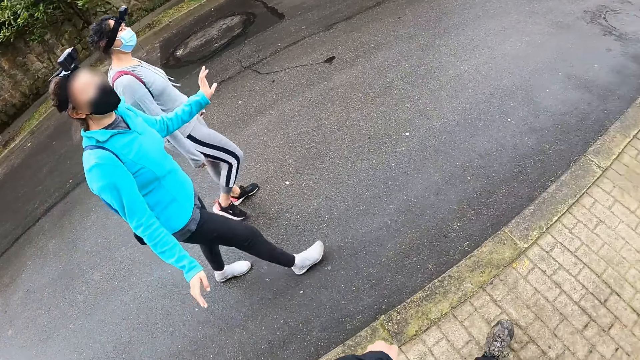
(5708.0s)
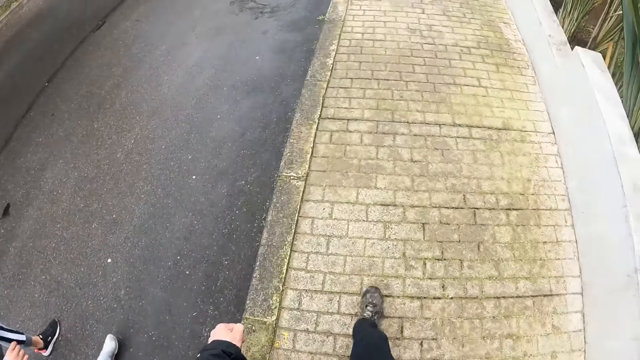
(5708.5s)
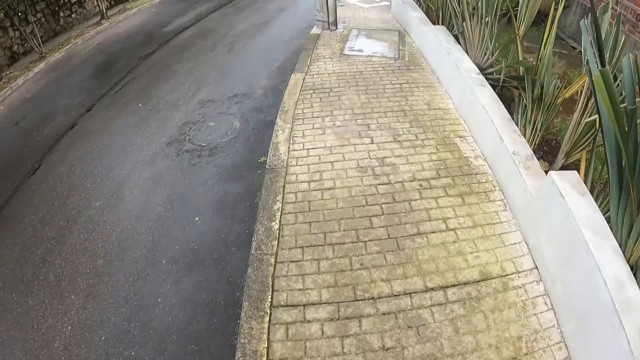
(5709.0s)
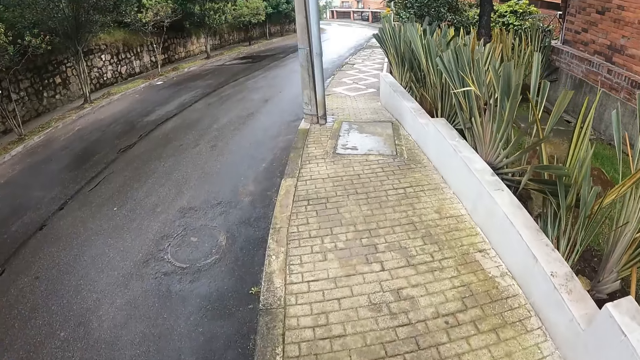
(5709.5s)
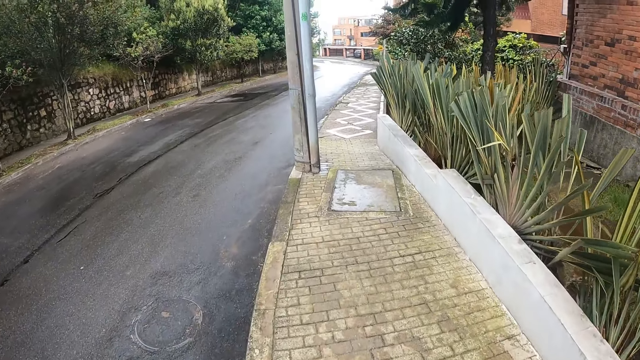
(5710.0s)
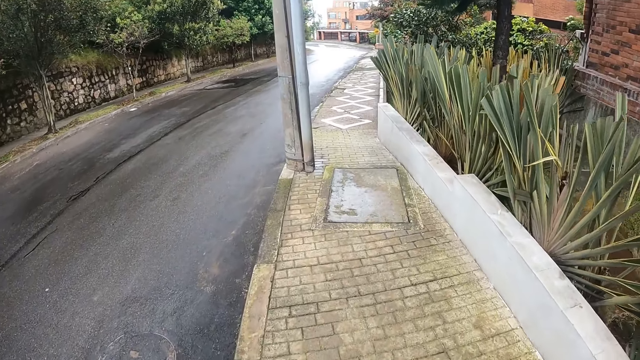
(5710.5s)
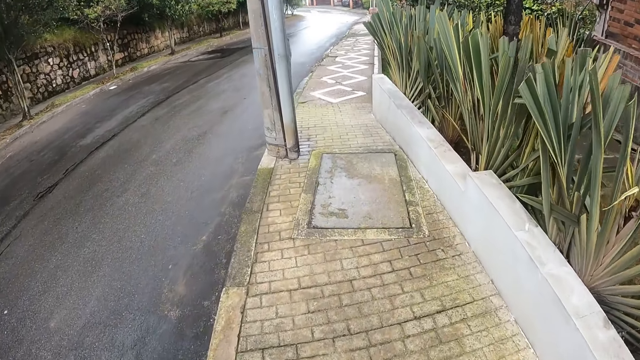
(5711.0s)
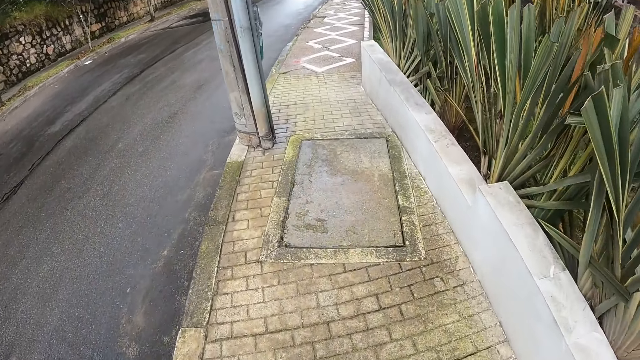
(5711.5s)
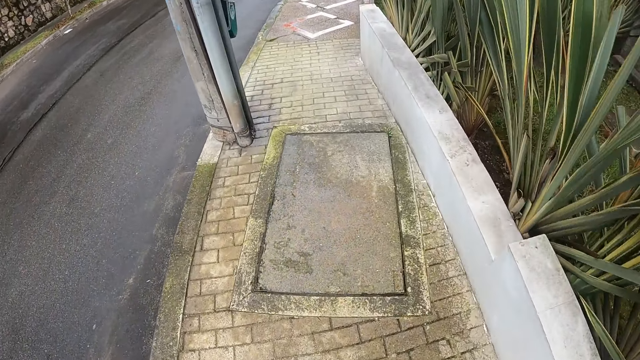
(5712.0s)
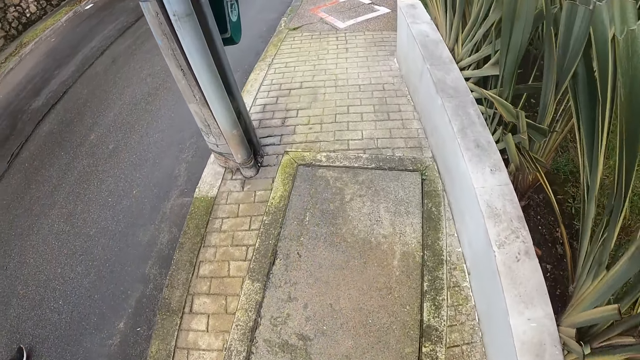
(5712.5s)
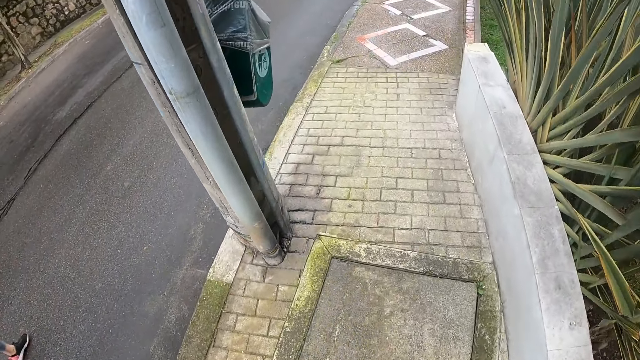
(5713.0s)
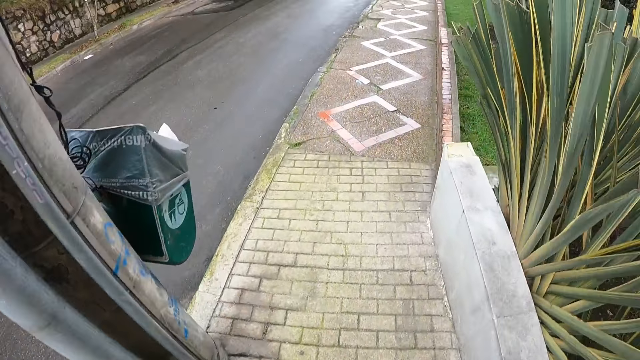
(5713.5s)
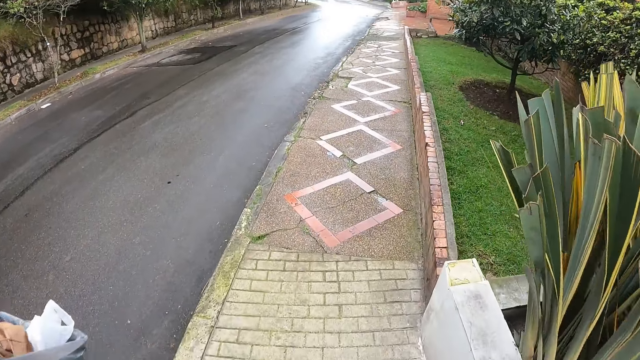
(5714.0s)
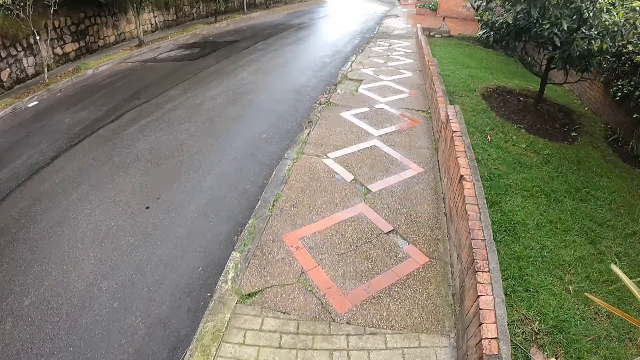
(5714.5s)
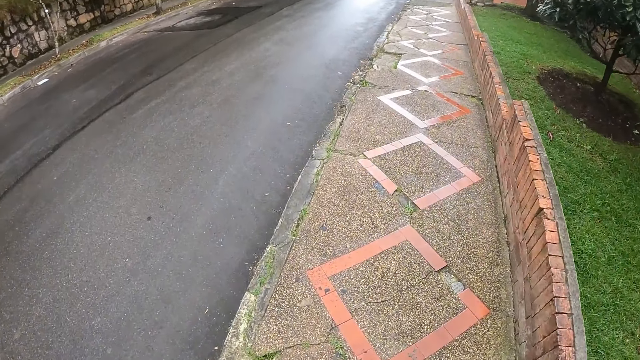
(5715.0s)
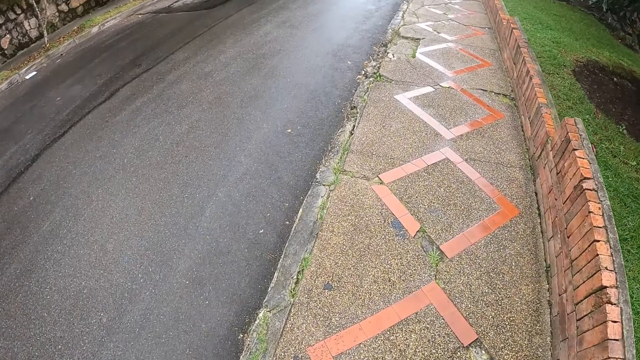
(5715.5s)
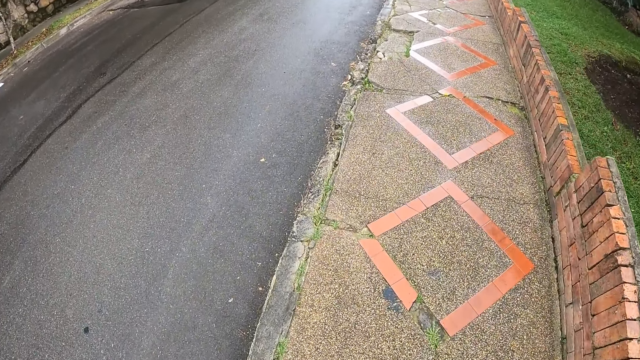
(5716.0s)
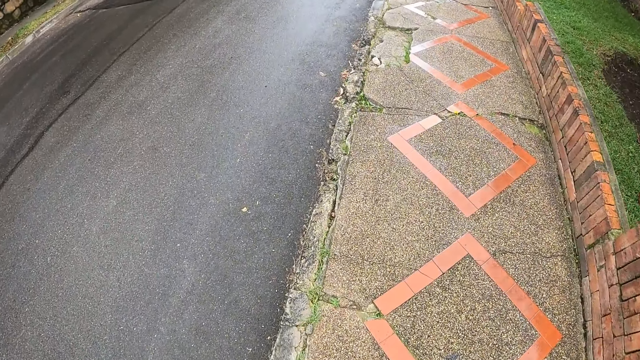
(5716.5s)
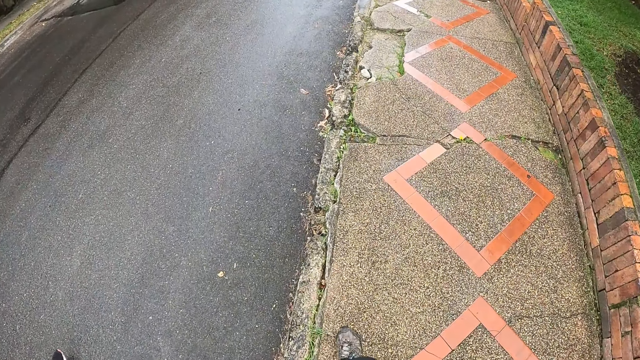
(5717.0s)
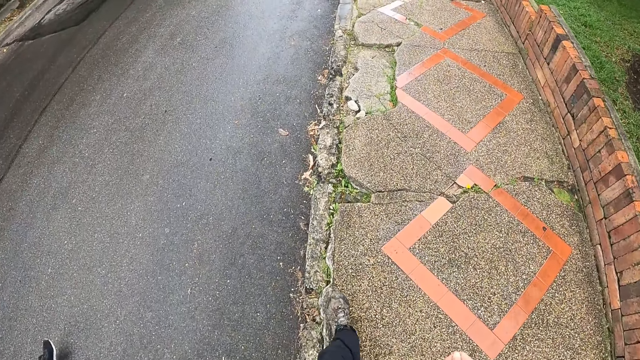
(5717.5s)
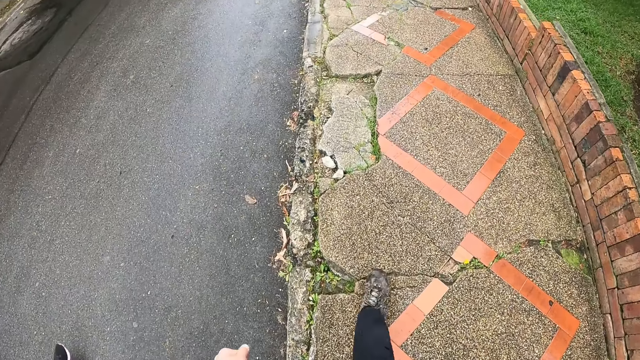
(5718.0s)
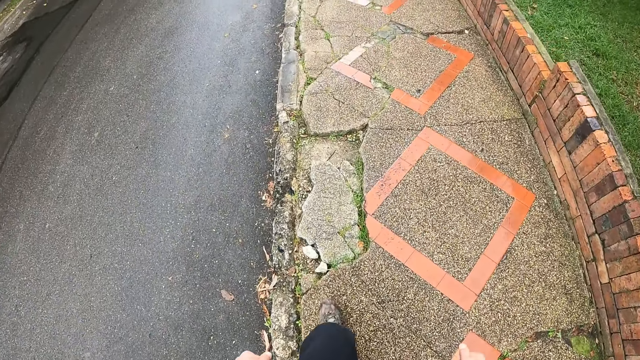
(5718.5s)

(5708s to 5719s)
The camera wearer walks on a sidewalk.

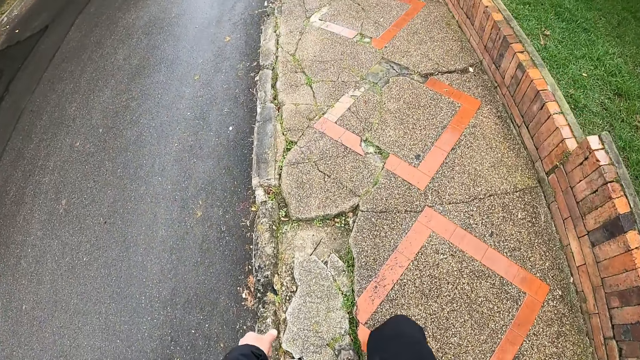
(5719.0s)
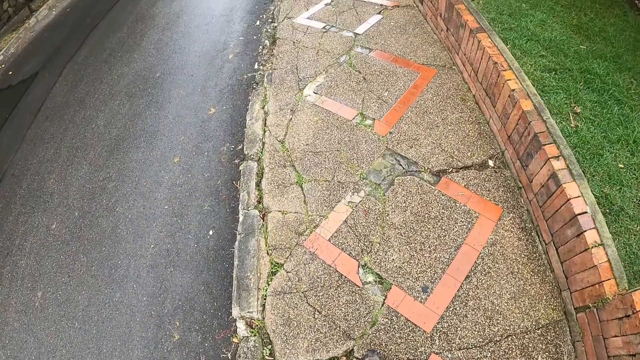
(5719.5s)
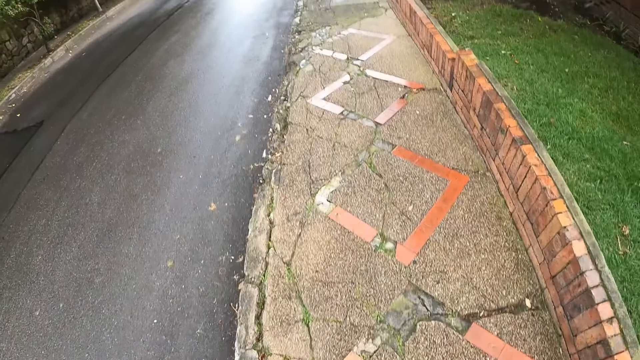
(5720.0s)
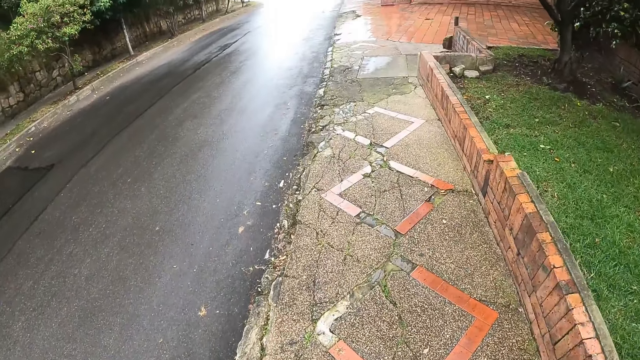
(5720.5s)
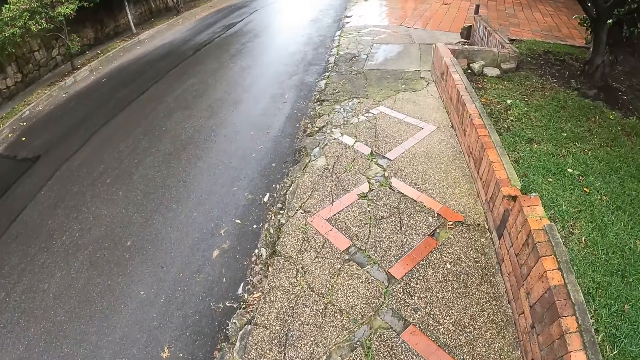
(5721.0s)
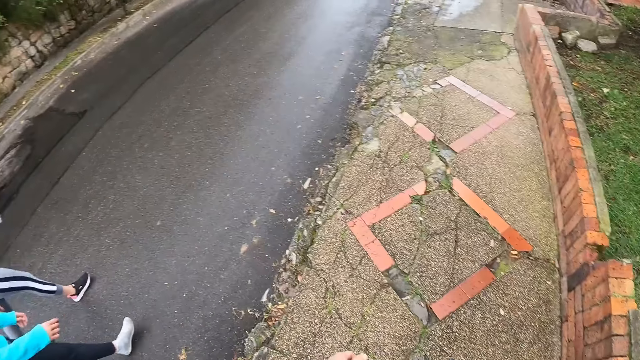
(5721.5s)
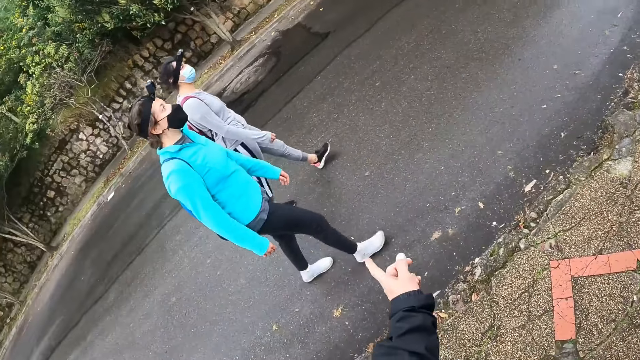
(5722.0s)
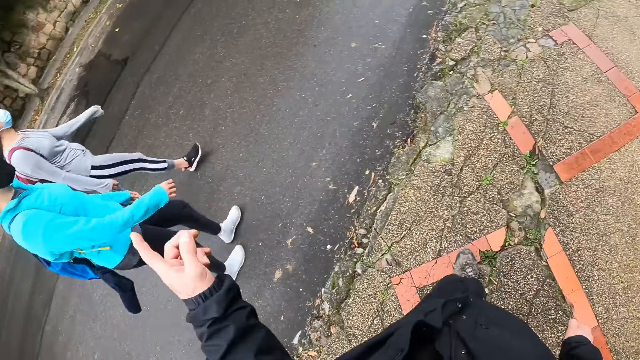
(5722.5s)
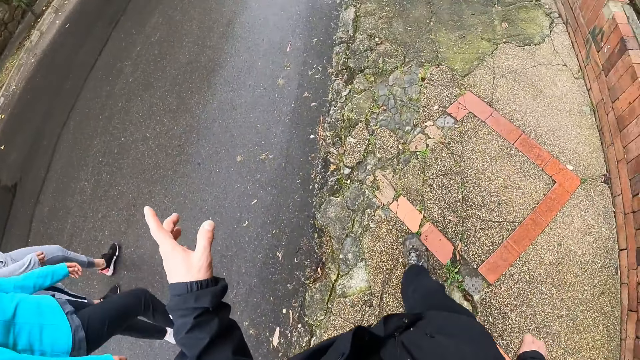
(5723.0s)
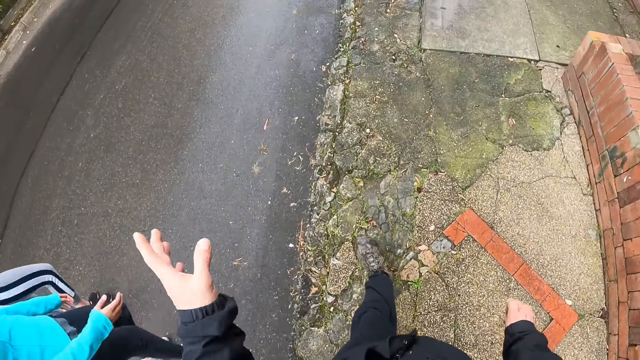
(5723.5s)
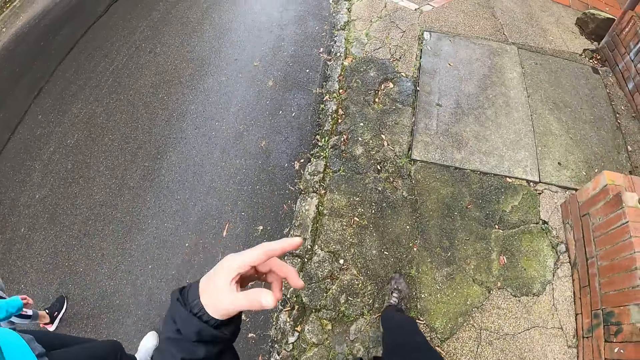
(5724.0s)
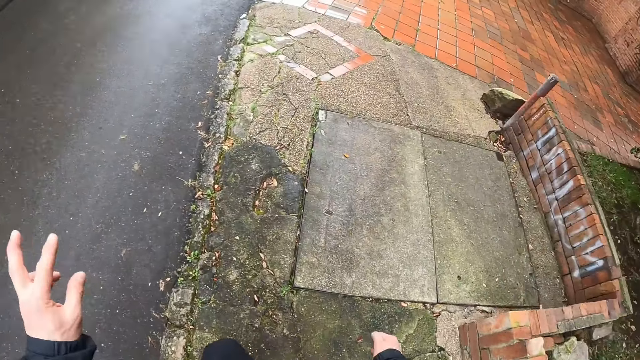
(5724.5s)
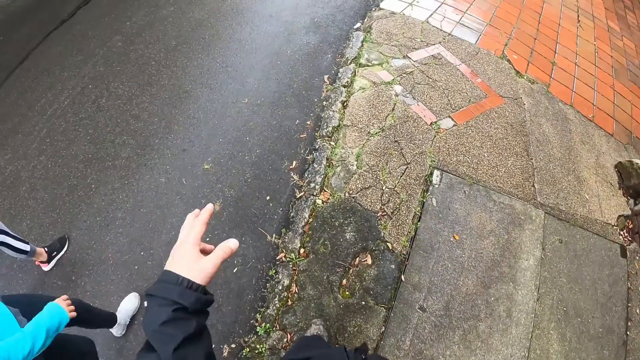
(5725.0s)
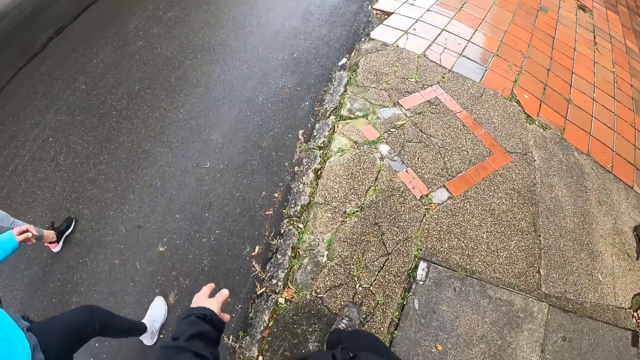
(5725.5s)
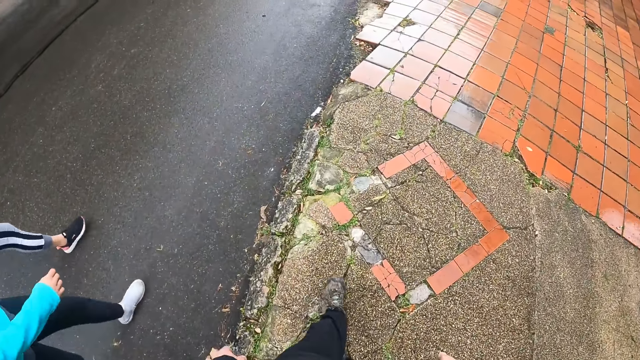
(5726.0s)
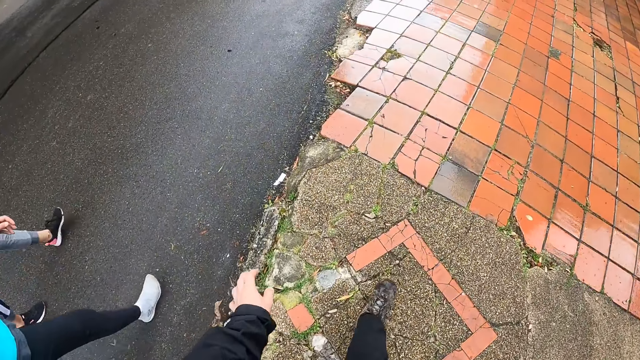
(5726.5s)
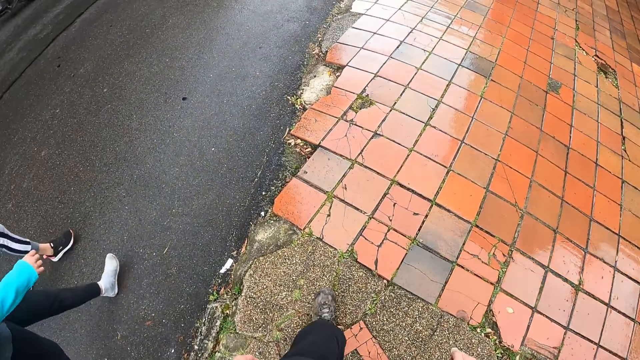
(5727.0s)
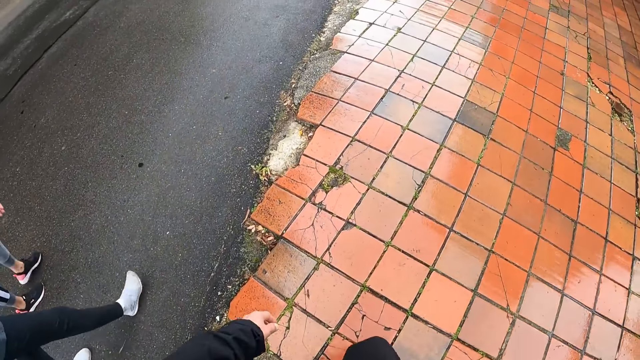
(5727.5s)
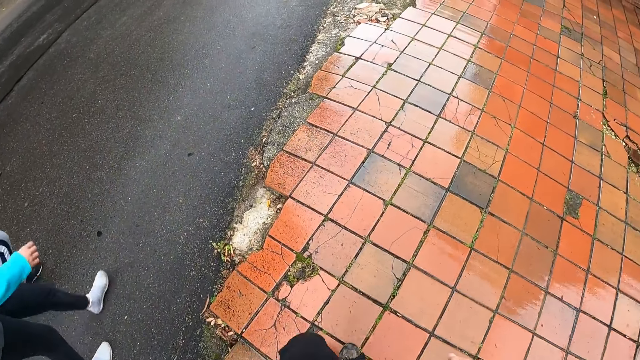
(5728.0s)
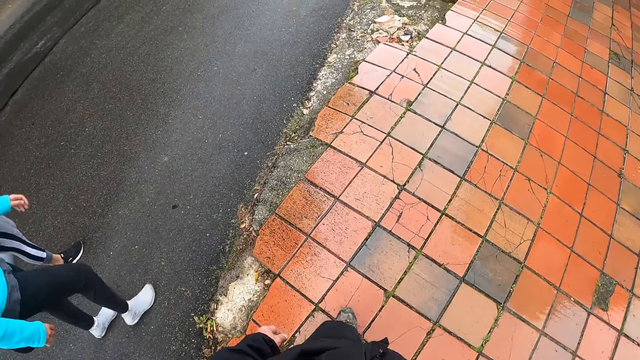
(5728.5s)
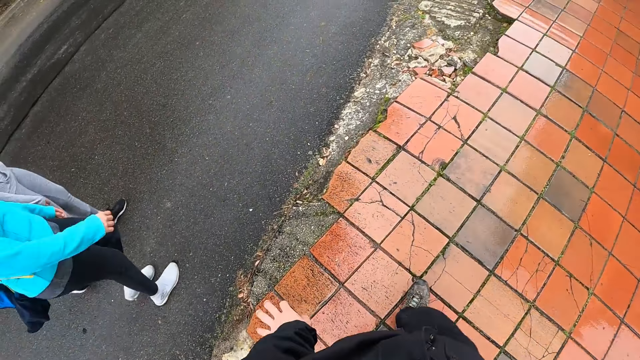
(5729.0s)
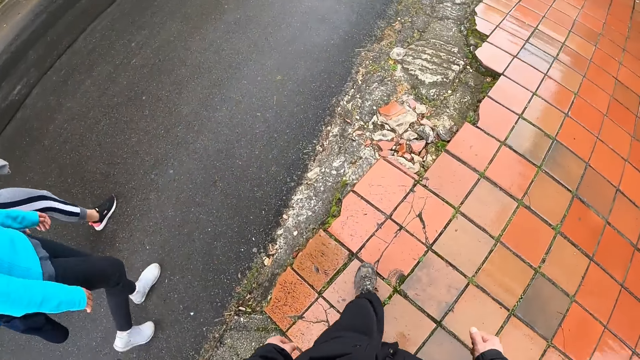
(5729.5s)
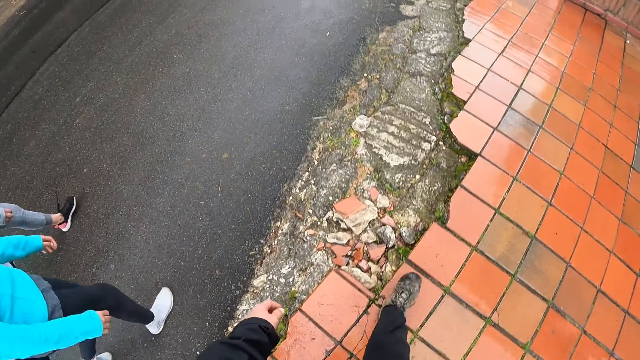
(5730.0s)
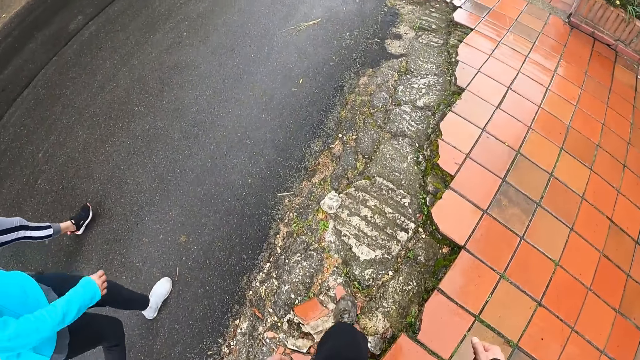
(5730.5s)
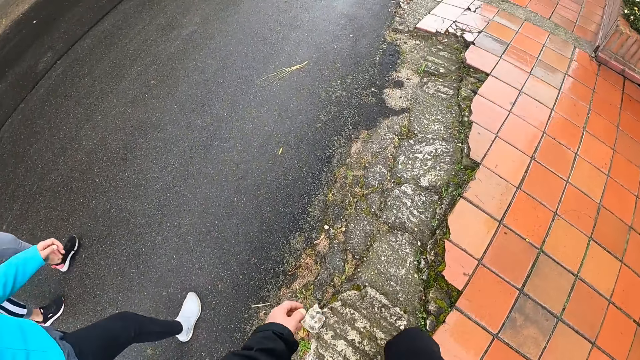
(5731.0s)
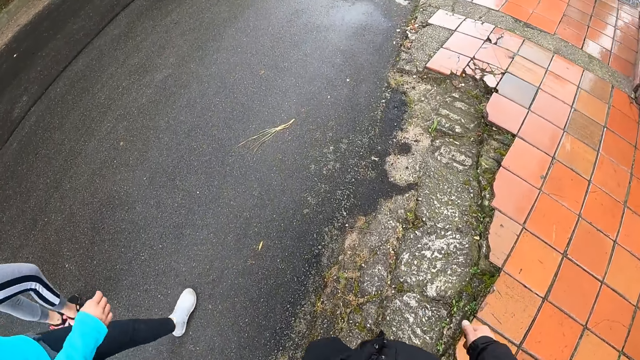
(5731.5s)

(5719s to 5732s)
The camera wearer gesticulates with their left hand. They interact with a lady. They wave their hand. They walk on a sidewalk.
